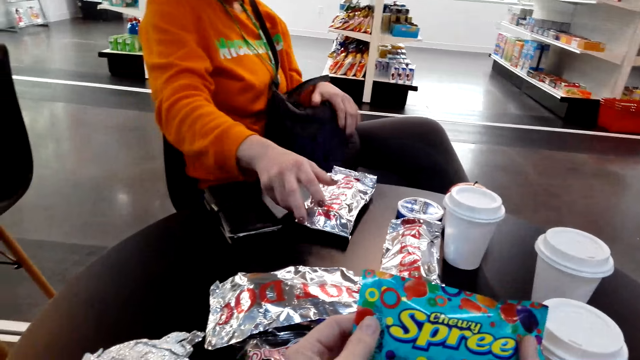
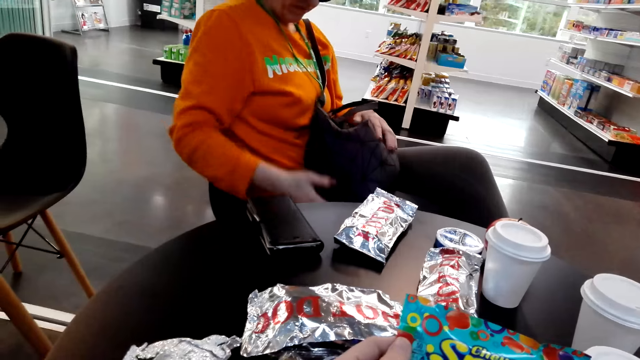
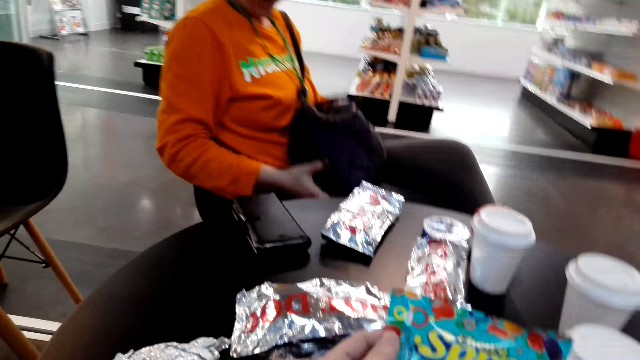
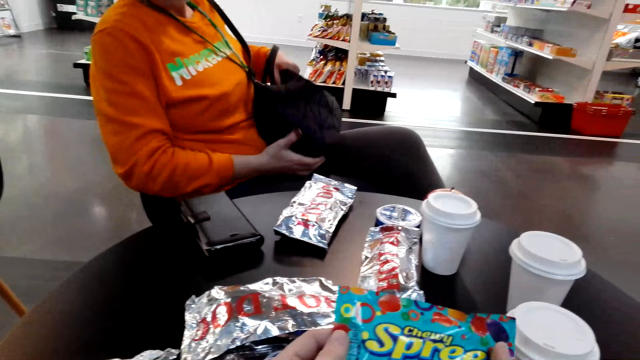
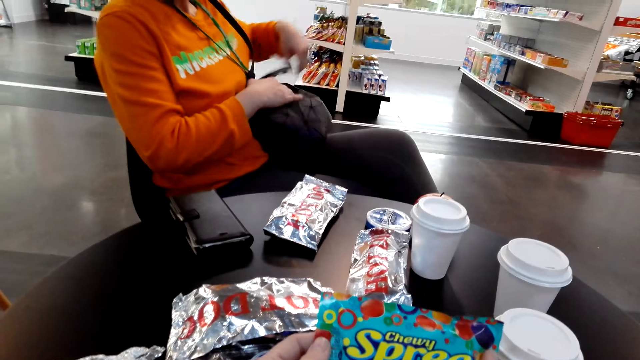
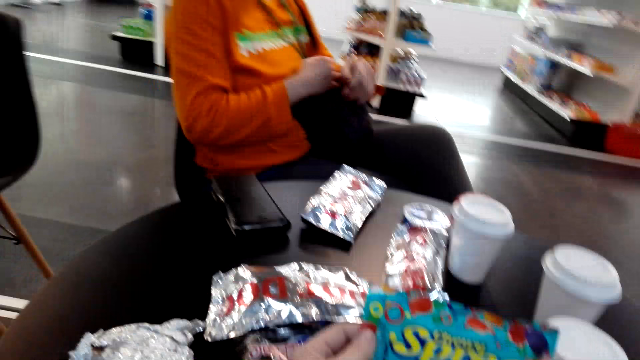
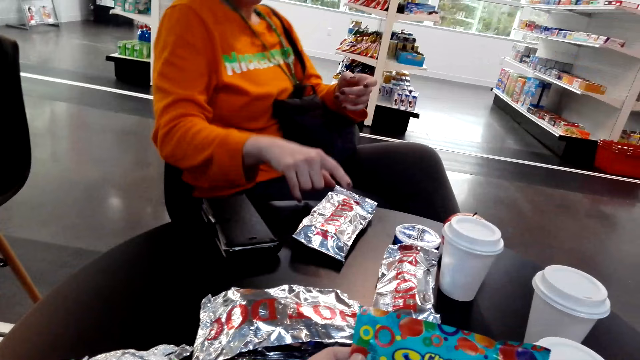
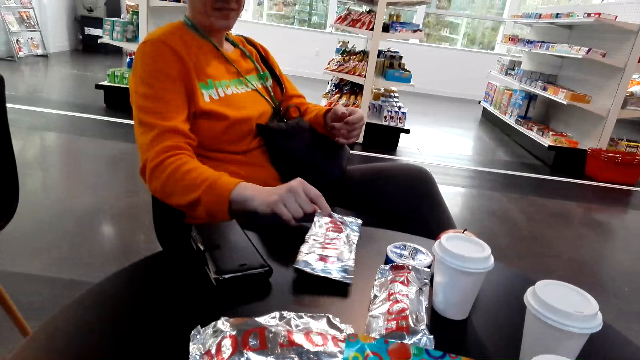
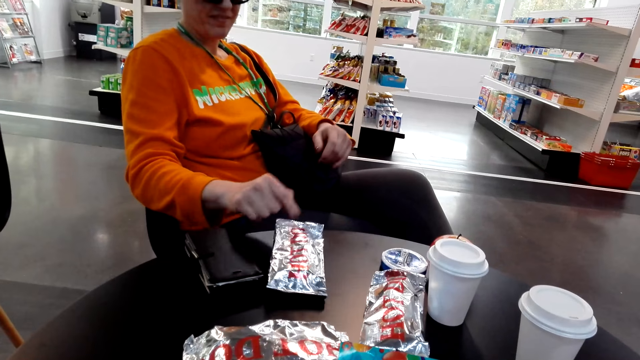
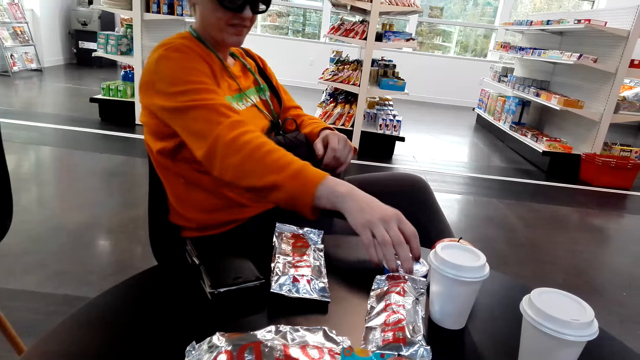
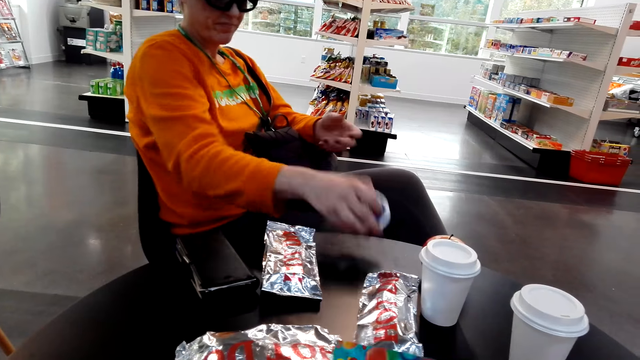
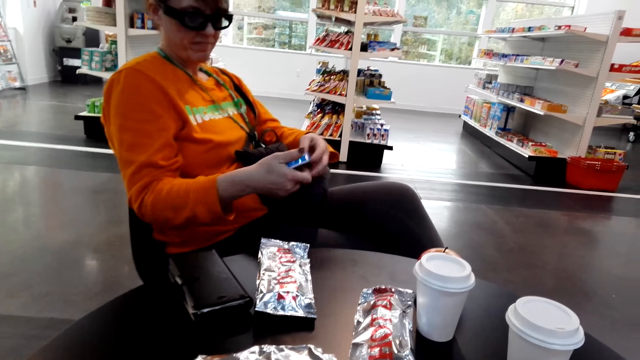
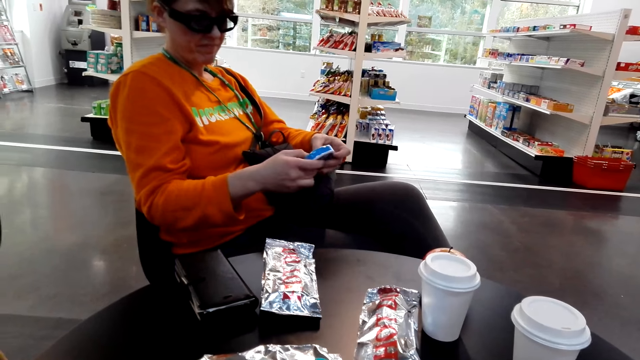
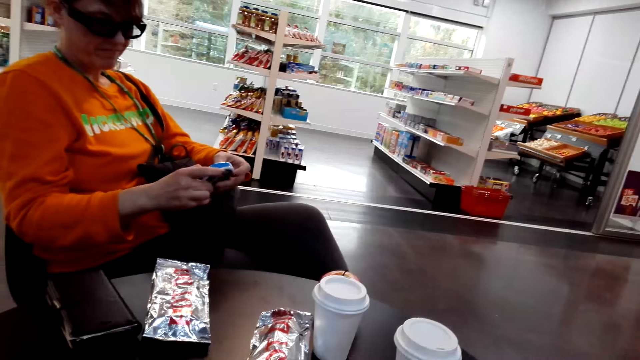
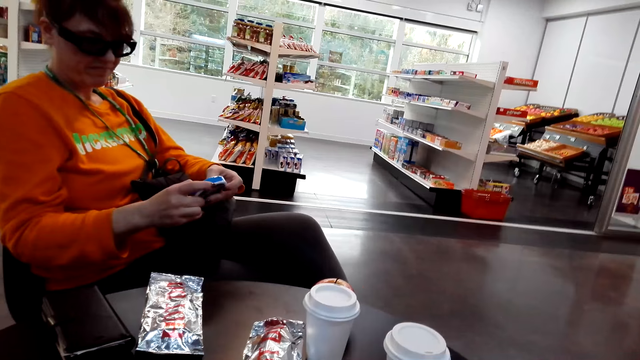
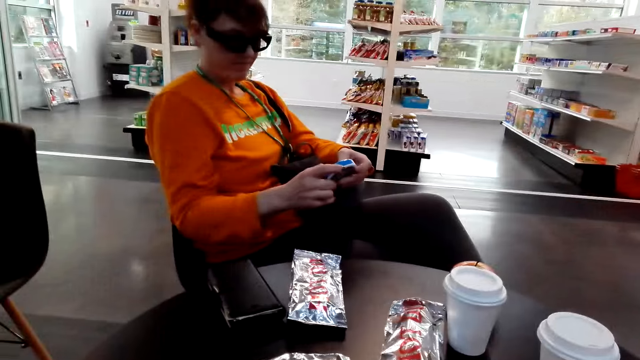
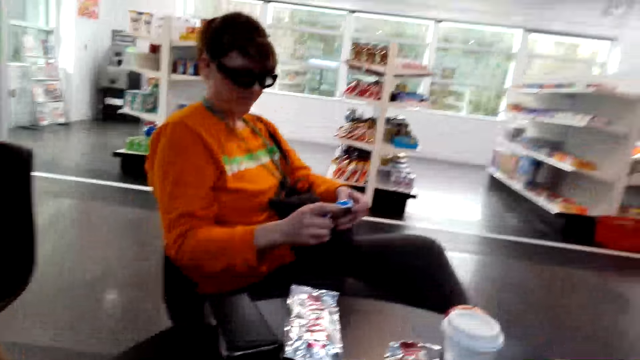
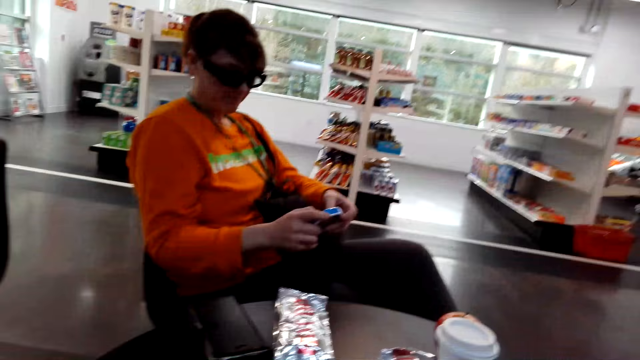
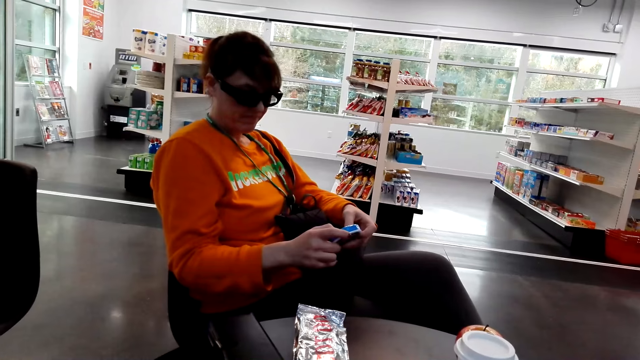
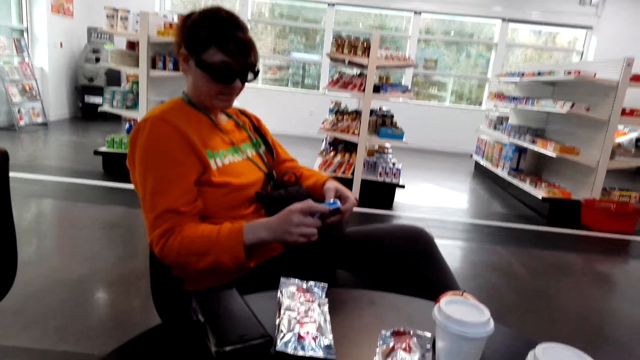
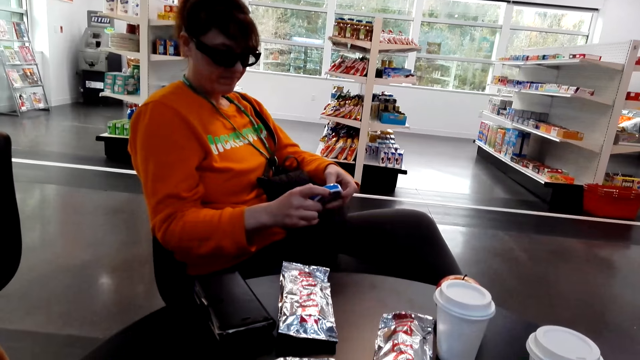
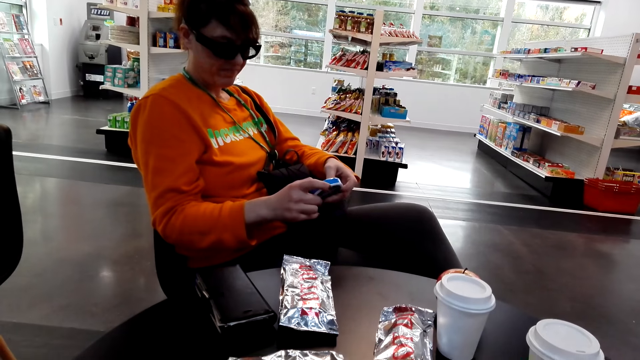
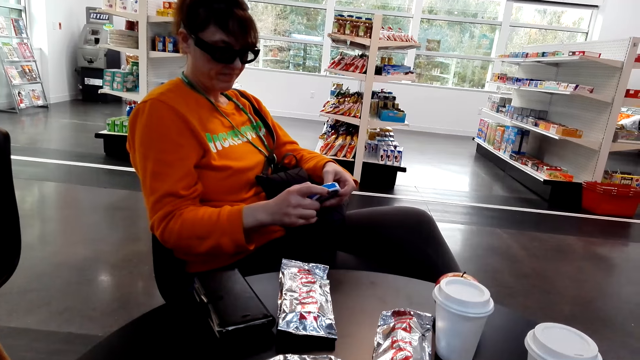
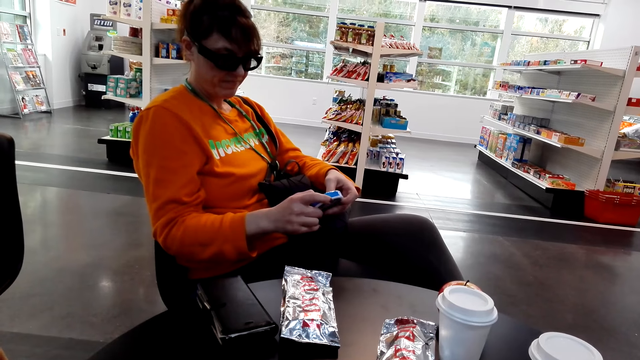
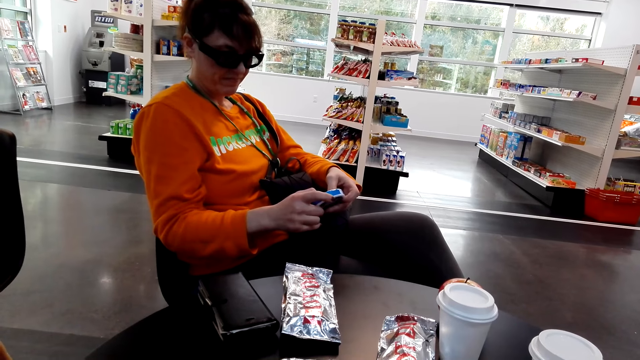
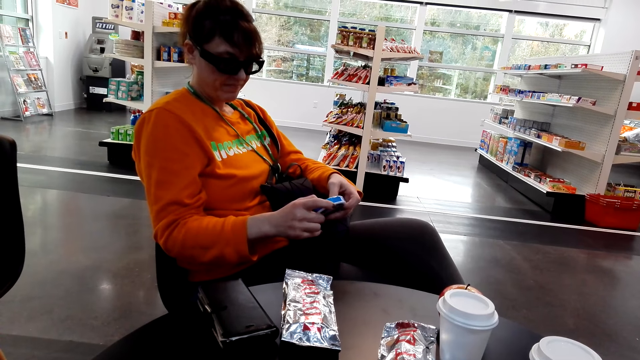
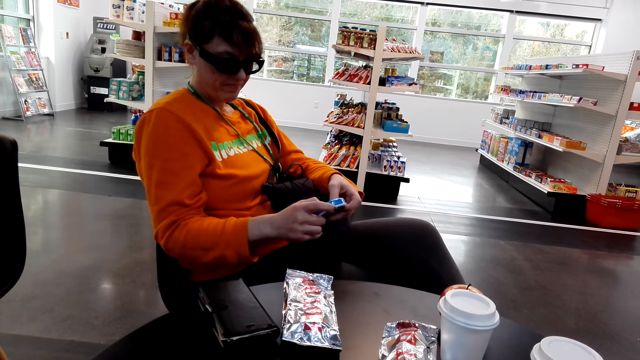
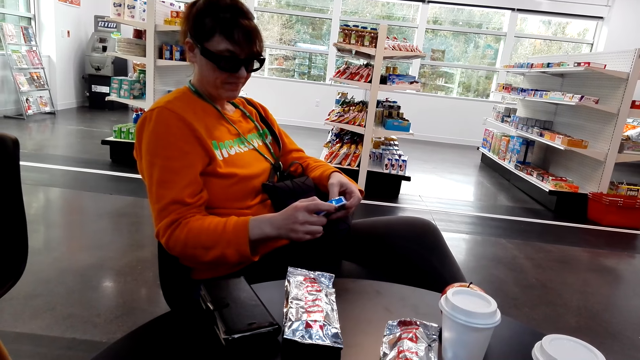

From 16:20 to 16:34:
The woman puts the snack on the table. The woman touches the bag and holds her handbag. The woman touches the packet. The woman picks up a snack or can at the table. The woman looks at the can. The camera wearer converses.

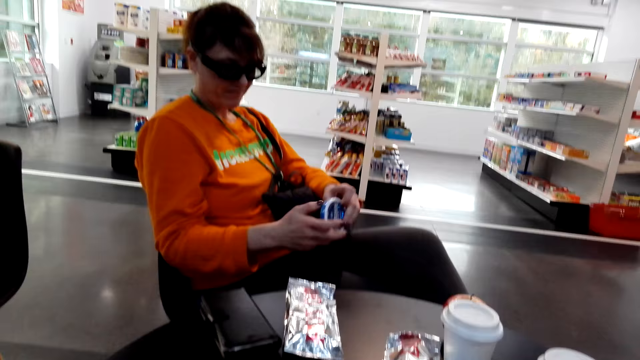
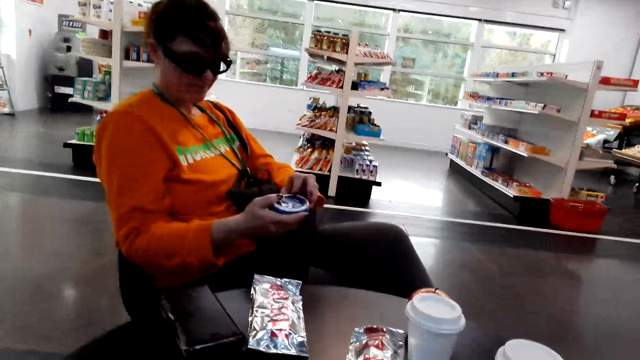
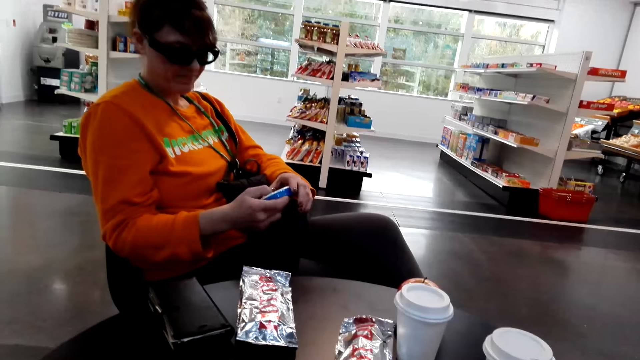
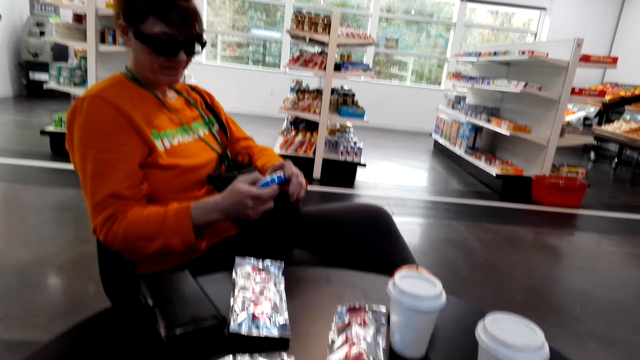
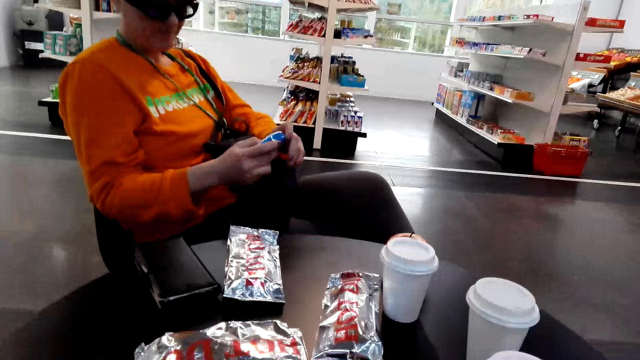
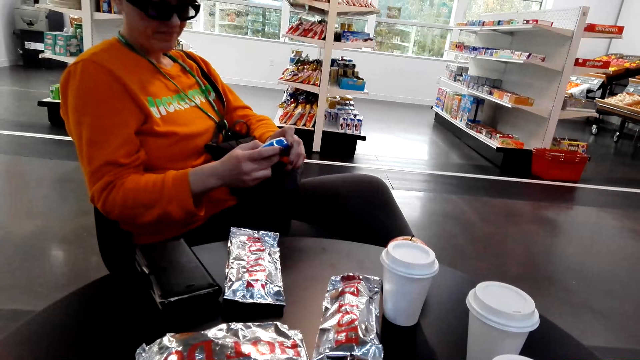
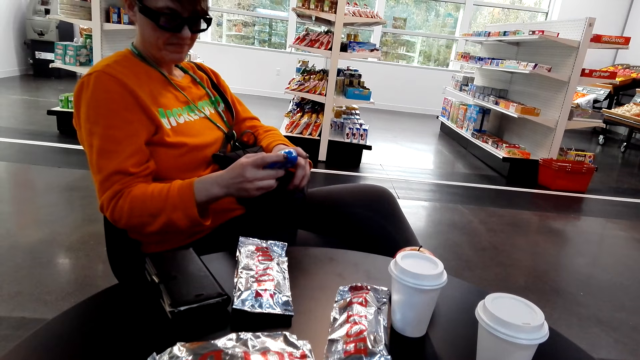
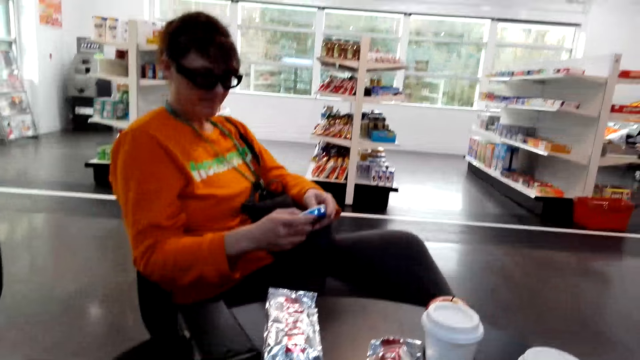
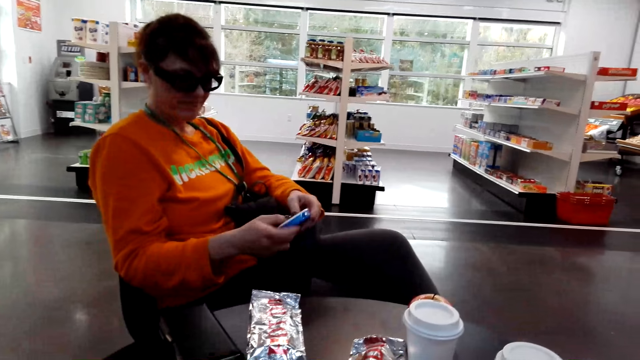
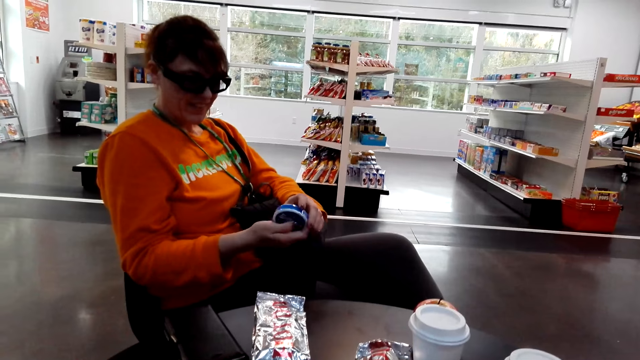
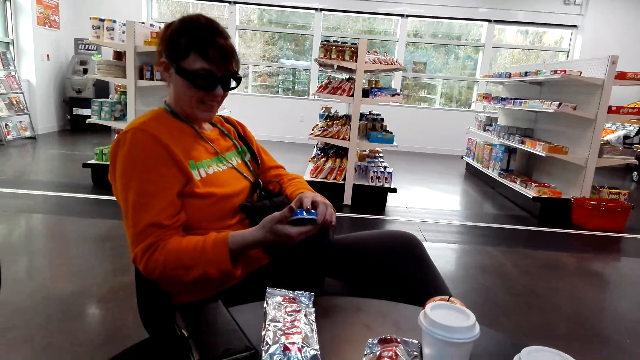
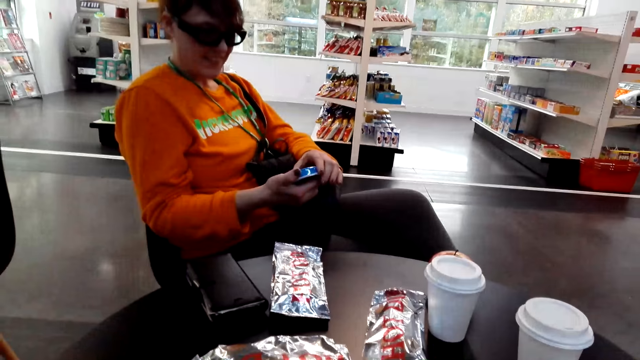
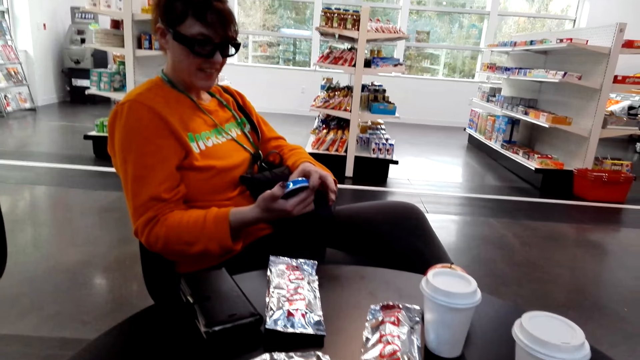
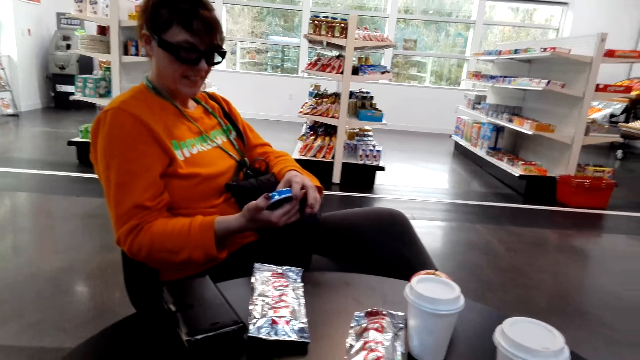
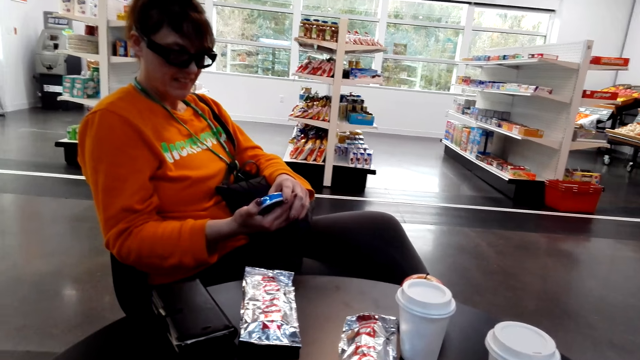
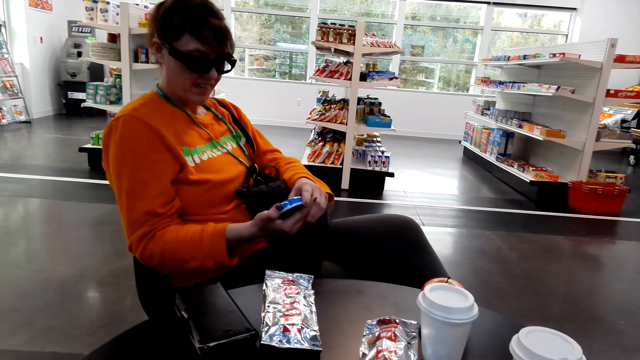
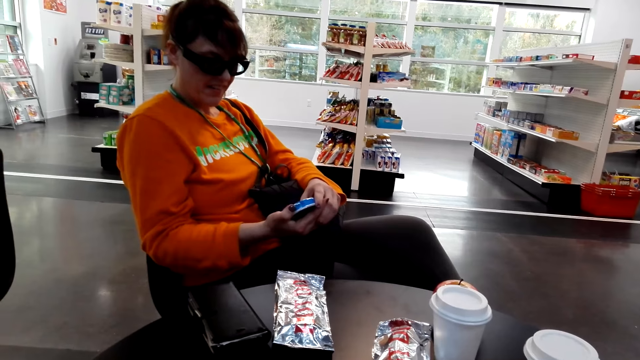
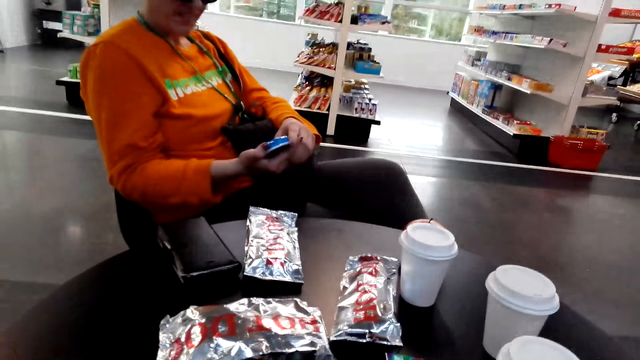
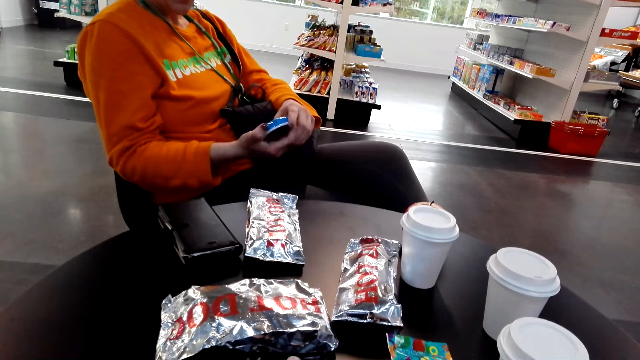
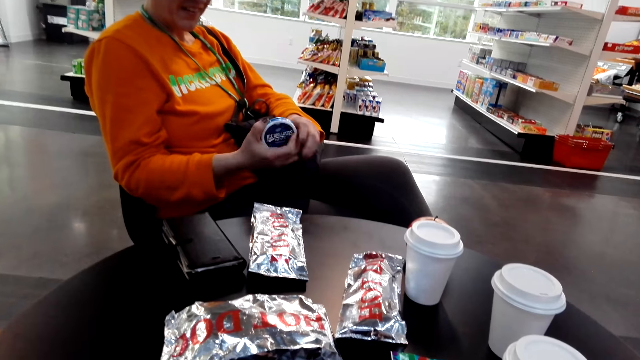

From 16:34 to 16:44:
The woman turns.
